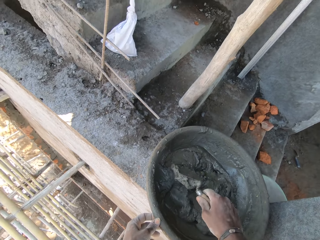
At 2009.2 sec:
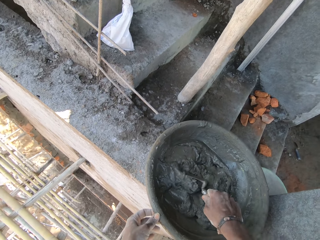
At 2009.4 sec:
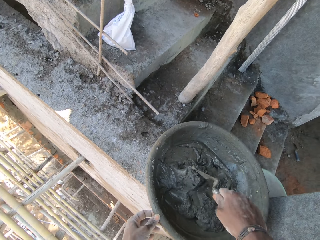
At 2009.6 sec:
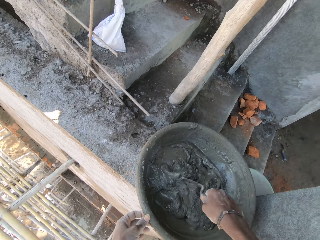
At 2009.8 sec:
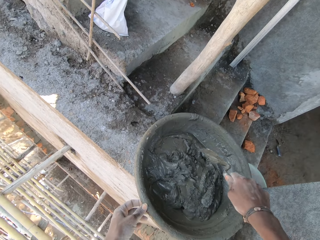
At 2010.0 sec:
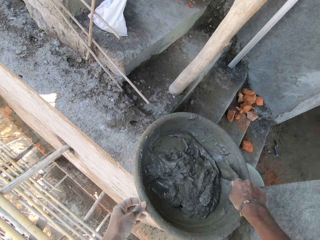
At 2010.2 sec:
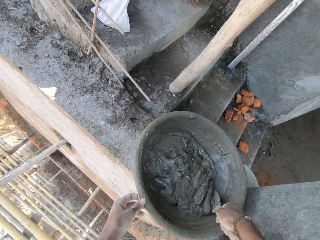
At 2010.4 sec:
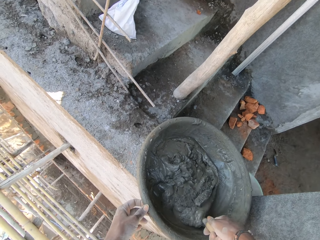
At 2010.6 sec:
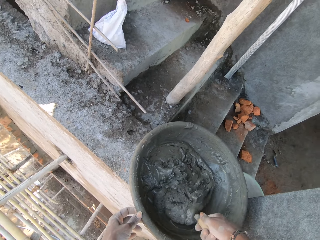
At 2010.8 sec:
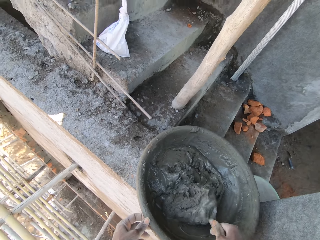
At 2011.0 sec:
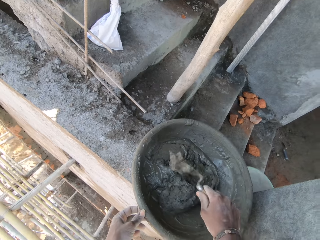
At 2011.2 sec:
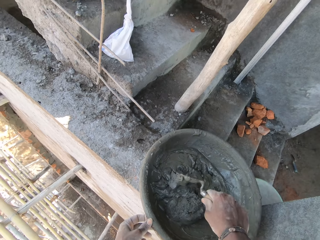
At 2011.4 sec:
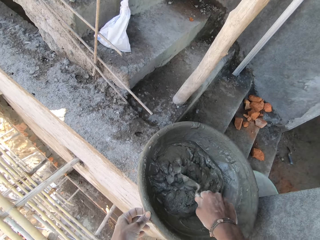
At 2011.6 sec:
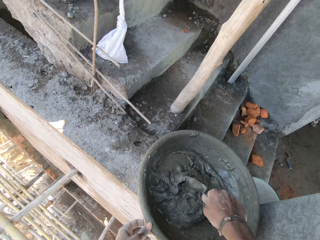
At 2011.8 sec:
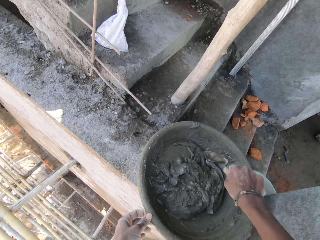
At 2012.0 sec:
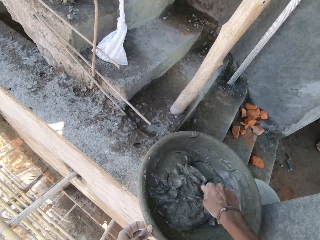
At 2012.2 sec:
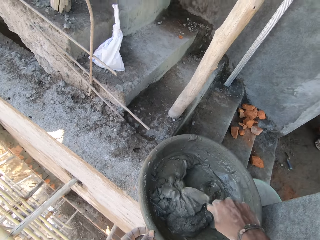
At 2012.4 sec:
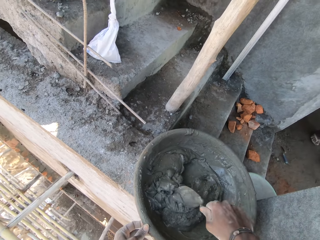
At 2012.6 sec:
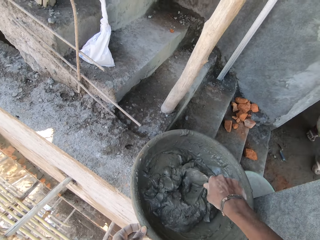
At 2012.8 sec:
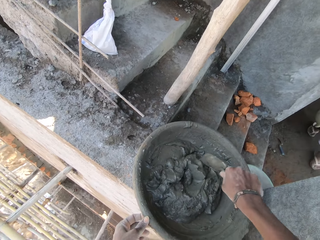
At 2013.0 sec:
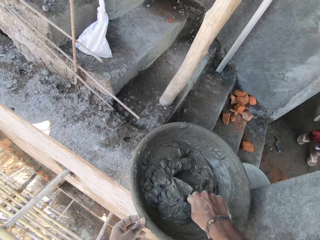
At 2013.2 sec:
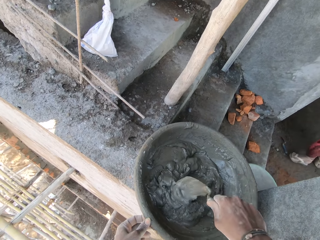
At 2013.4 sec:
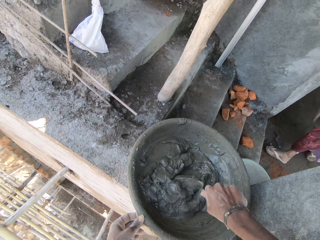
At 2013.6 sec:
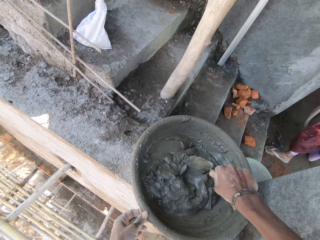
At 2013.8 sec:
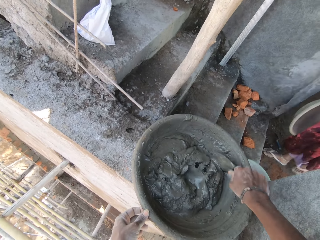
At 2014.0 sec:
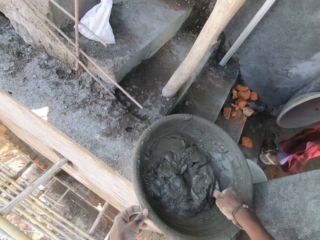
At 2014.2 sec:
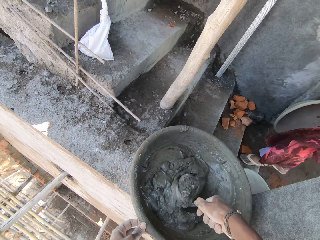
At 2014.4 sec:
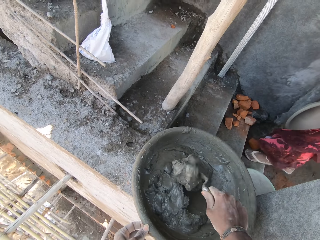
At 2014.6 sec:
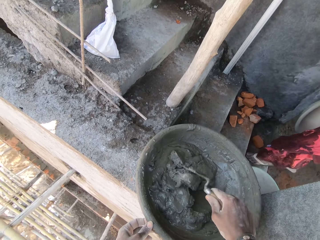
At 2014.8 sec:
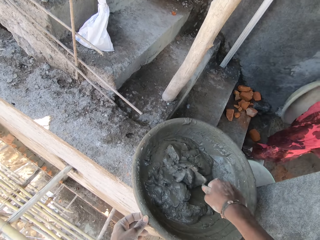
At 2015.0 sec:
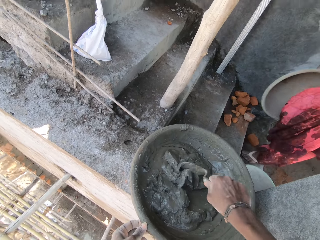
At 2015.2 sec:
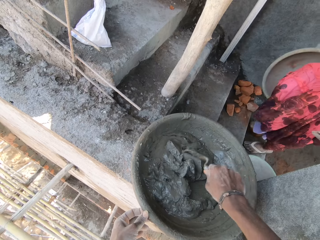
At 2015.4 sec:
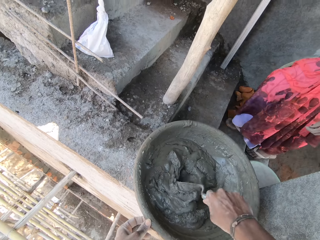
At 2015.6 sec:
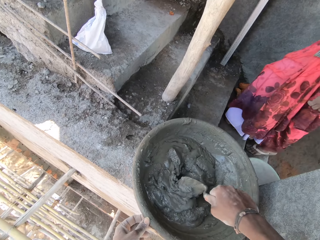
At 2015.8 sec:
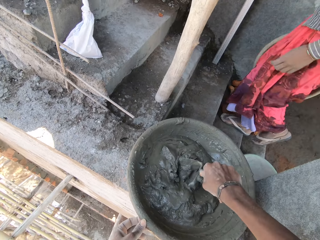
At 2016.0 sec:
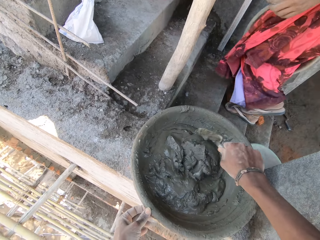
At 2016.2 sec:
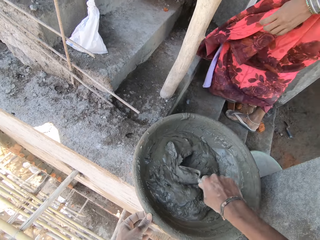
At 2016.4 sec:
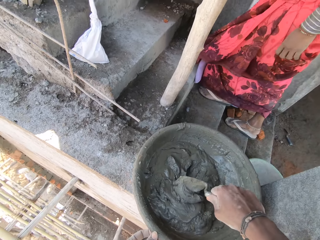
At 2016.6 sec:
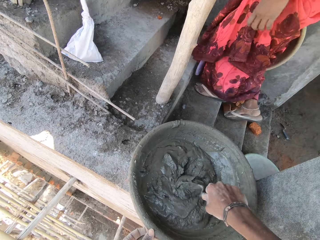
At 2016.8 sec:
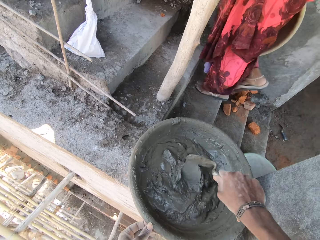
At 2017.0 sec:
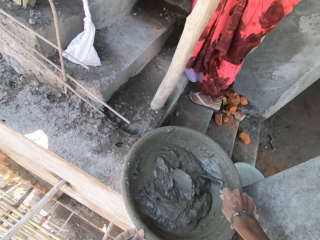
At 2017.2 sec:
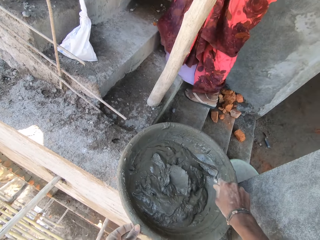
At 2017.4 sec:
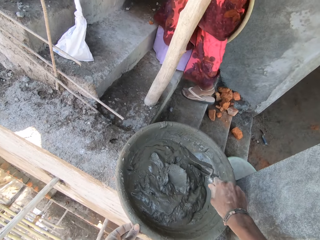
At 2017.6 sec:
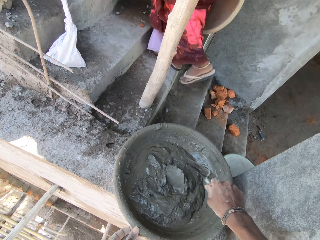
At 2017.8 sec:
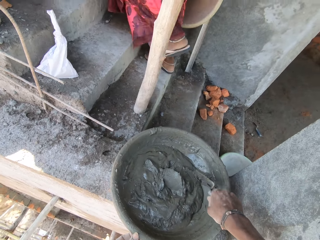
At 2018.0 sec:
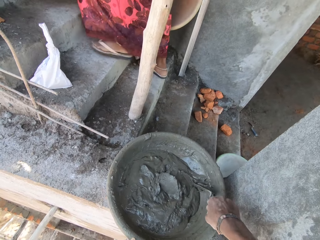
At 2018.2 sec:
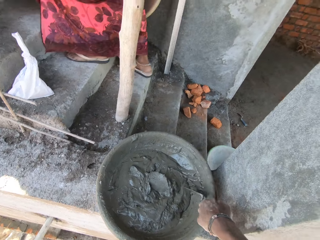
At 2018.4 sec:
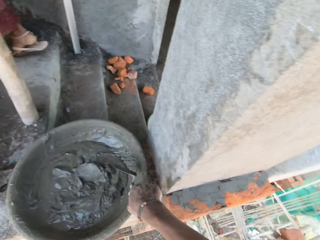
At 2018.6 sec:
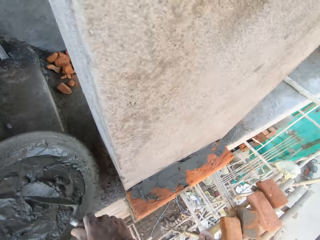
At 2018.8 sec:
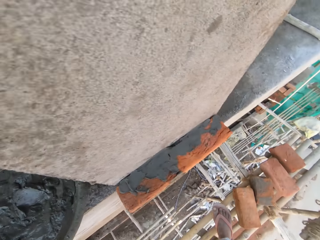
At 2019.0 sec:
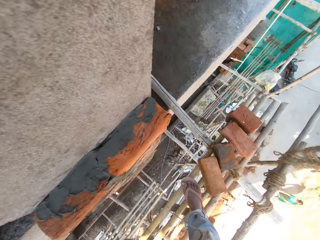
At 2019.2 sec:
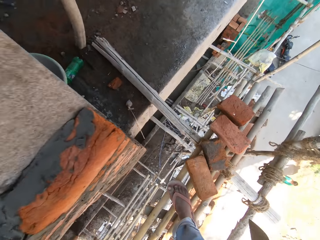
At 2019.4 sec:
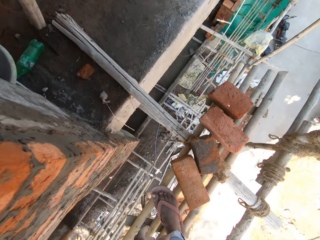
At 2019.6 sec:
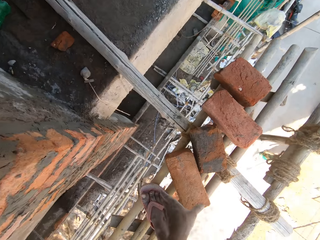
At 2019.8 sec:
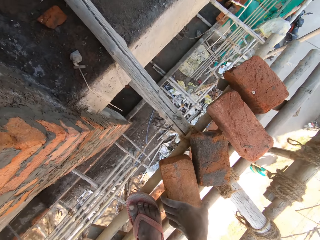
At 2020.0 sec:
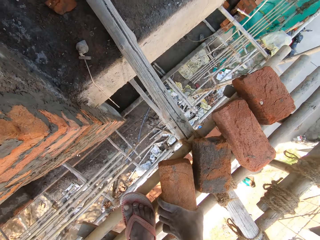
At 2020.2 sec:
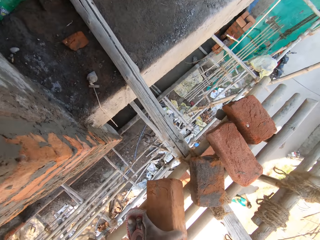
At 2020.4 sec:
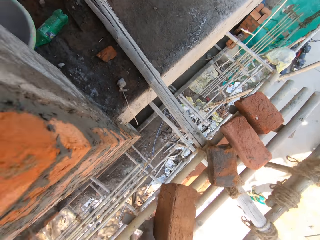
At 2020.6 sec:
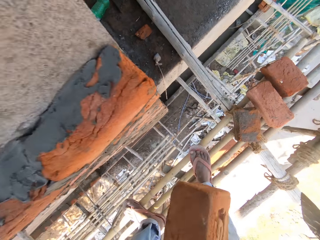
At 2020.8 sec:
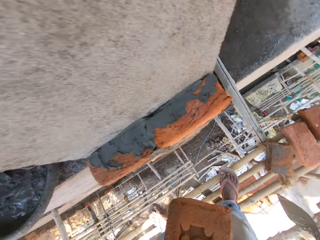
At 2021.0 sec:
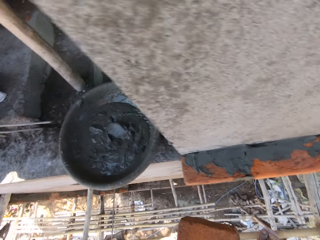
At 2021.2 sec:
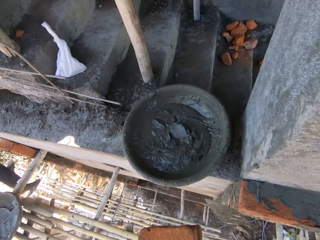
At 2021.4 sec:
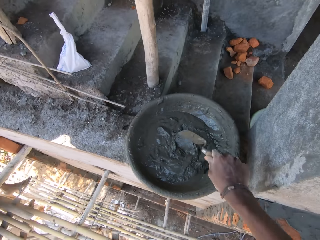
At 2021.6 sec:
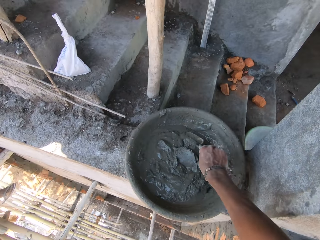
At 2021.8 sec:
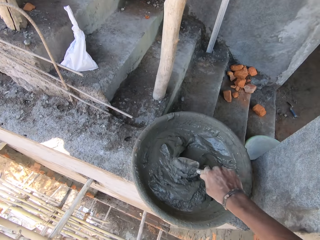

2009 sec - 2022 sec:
A woman walks past the head pan on the ground with a head pan in her right hand. The camera wearer taps the hand trowel in his right hand on the head pan. He looks around. He picks up a brick from the scaffold with his left hand.

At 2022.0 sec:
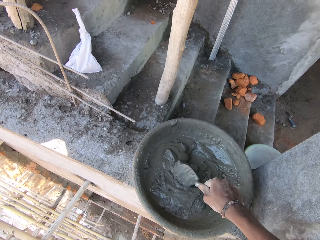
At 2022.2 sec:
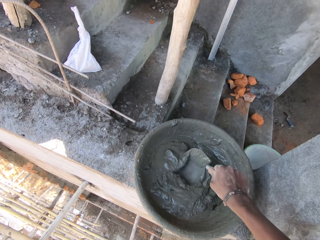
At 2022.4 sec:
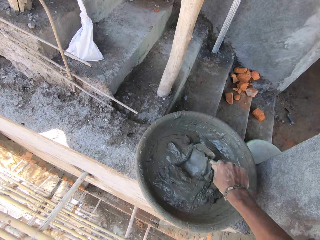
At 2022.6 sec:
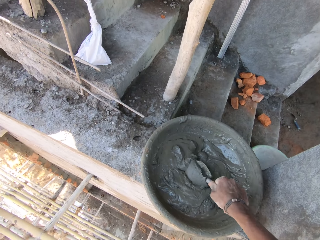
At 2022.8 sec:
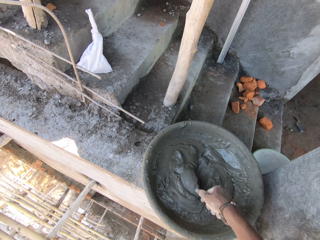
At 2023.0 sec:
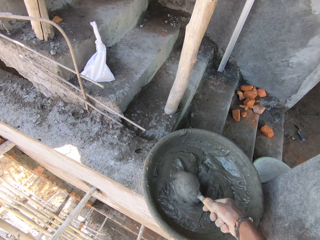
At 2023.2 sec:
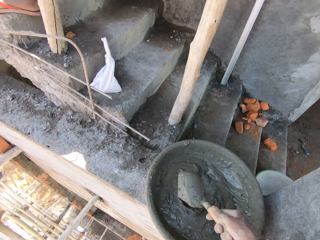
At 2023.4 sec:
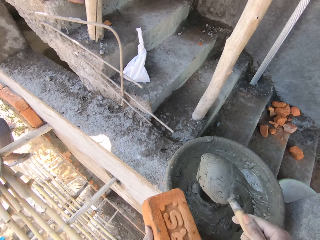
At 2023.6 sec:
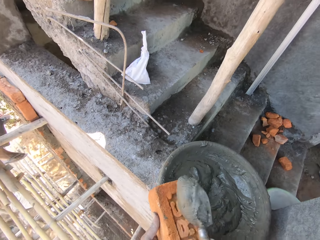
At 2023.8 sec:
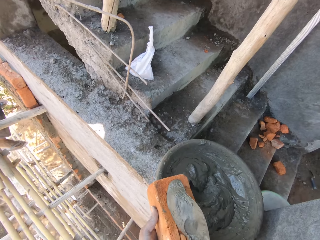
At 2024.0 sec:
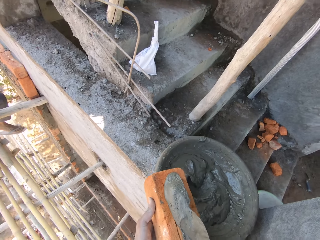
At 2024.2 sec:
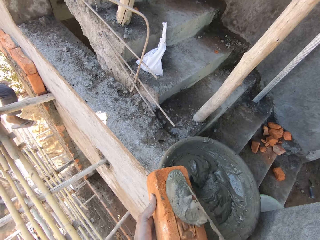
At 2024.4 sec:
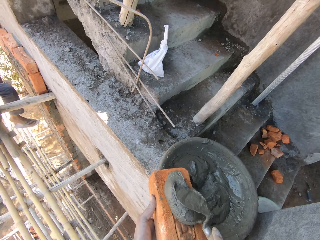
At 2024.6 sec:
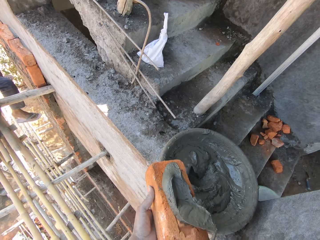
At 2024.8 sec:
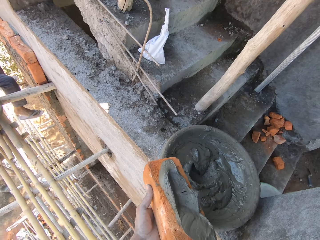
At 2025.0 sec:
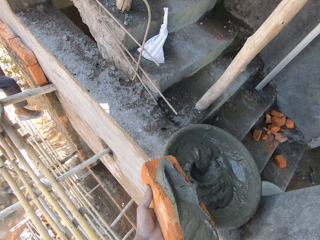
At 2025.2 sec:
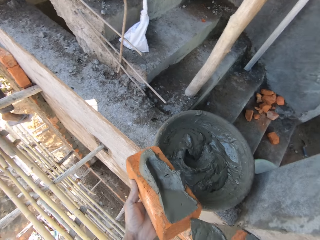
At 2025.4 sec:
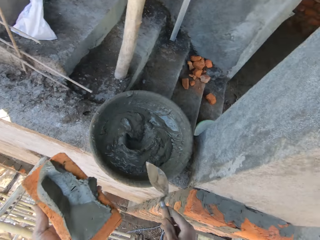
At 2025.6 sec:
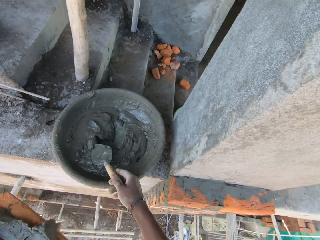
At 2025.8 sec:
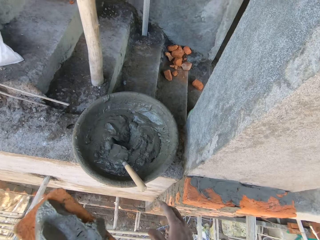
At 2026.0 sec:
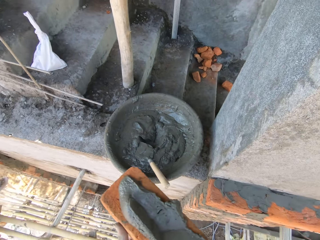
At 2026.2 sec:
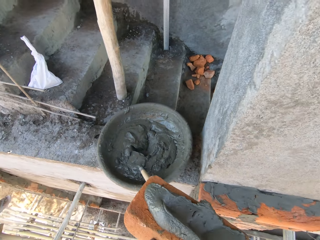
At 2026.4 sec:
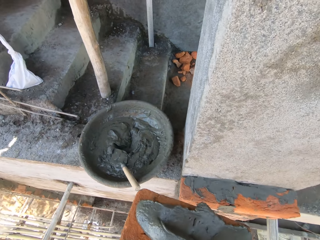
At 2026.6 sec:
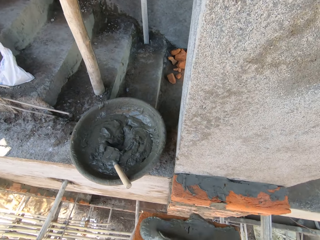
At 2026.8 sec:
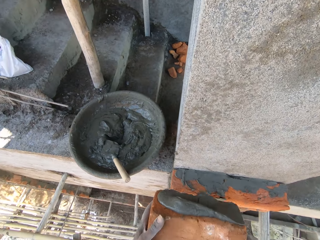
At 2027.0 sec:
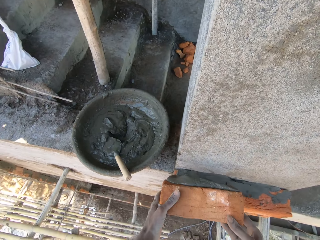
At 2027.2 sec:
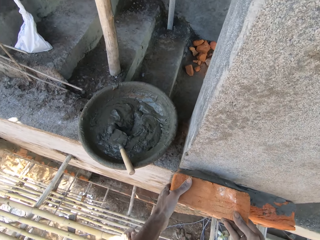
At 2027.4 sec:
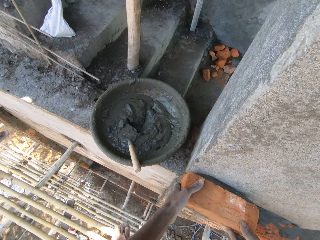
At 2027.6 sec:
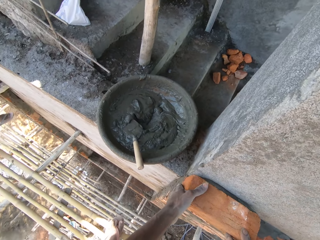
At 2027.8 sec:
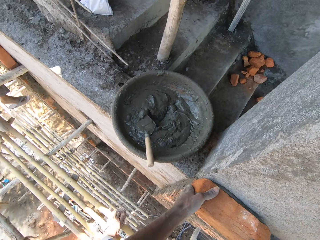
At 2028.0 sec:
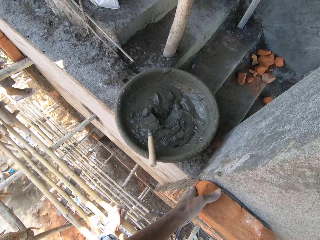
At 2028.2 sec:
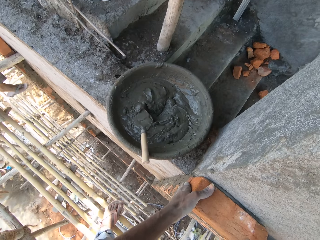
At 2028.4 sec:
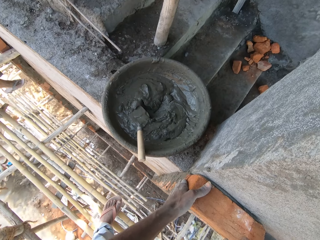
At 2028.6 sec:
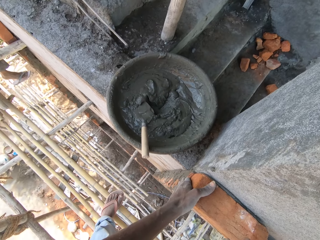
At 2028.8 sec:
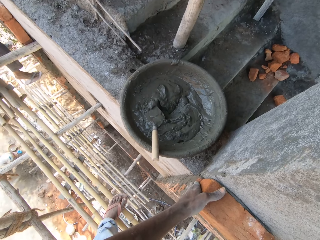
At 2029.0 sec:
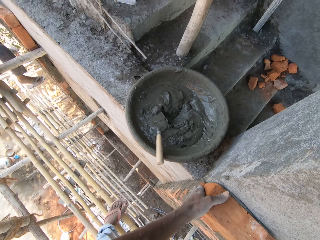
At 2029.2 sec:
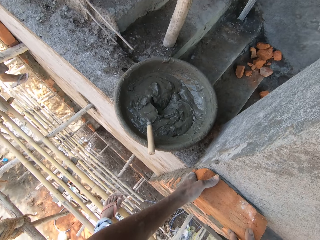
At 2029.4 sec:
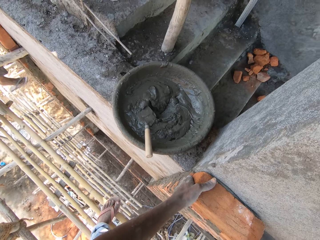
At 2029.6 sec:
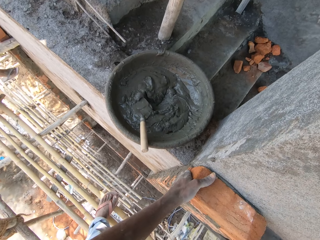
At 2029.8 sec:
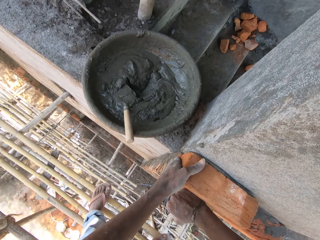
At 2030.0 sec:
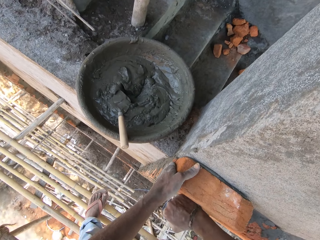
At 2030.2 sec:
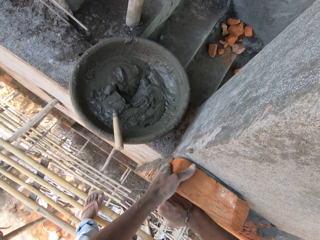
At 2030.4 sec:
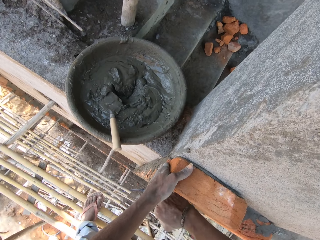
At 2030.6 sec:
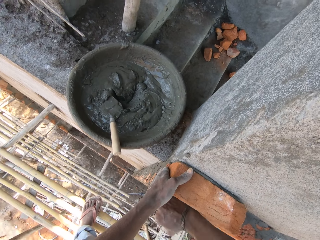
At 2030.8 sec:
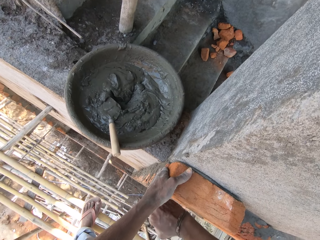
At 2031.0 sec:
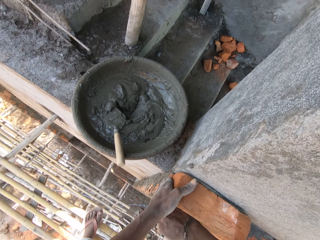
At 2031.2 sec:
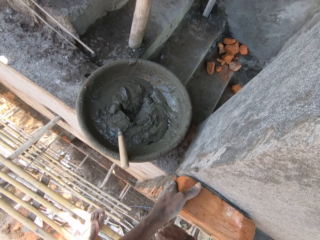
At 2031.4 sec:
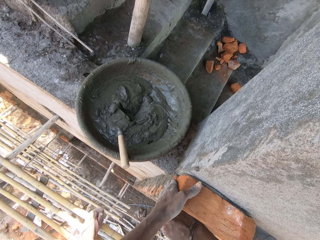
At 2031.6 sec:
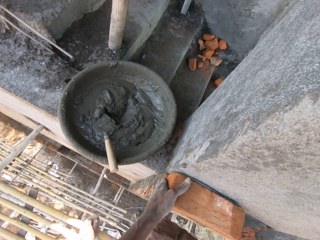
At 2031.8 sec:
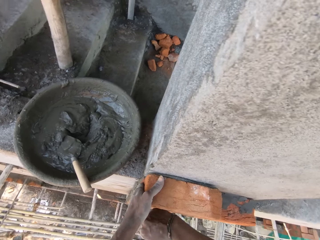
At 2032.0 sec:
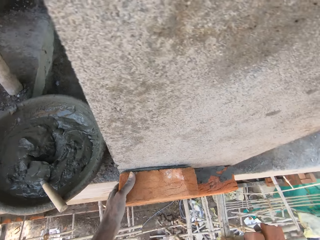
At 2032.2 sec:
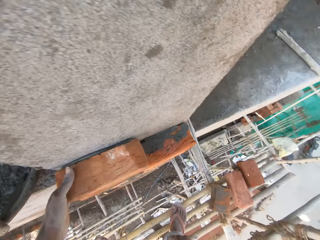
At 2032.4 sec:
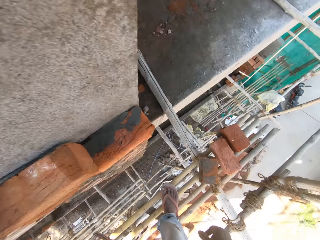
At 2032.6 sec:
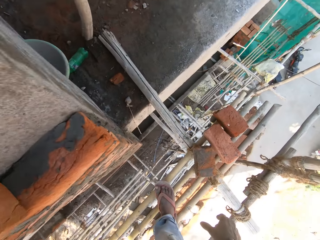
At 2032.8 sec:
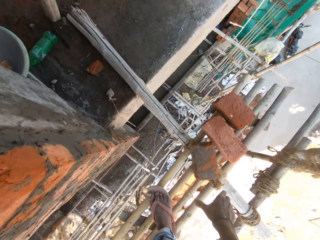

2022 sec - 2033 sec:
The camera wearer turns the mortar in the head pan with the hand trowel in his right hand. He packs the mortar from the head pan with the hand trowel in his right hand. He drops the mortar on the brick with the hand trowel in his right hand. He drops the hand trowel in his right hand in the head pan. He plasters the brick in his hands on the wall. He taps the brick on the wall with his right hand. He looks around.
